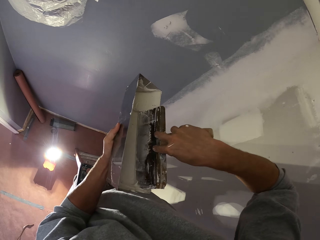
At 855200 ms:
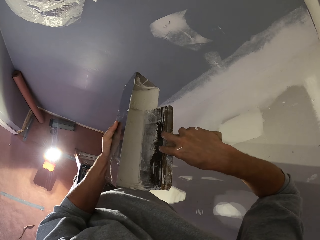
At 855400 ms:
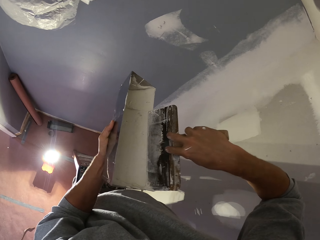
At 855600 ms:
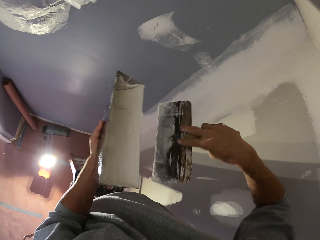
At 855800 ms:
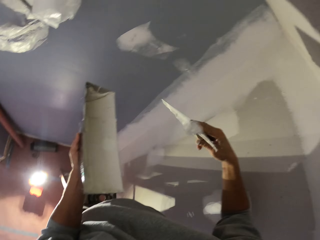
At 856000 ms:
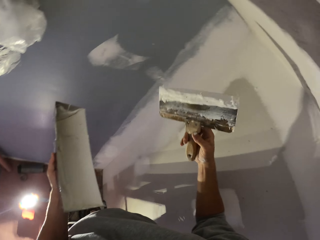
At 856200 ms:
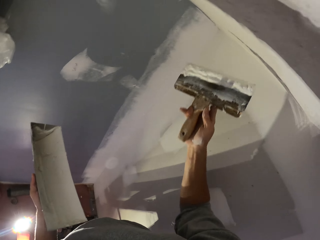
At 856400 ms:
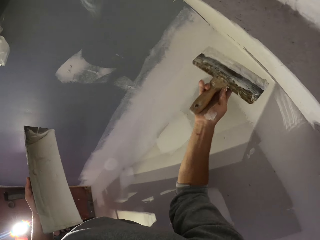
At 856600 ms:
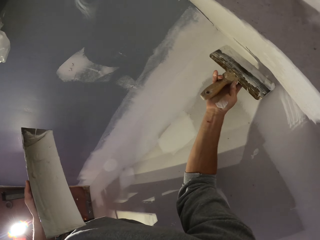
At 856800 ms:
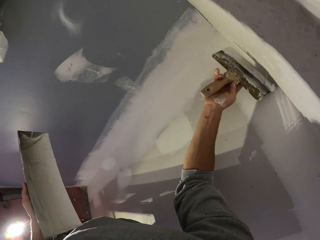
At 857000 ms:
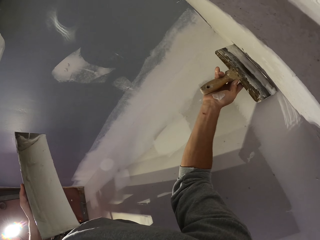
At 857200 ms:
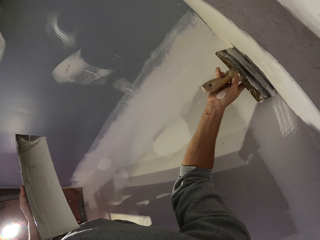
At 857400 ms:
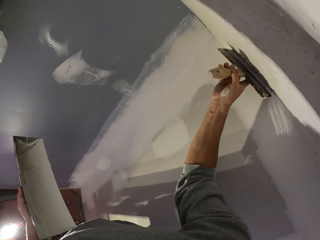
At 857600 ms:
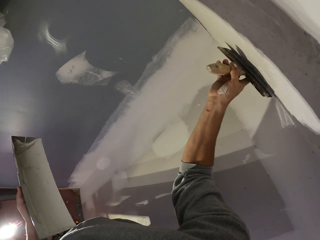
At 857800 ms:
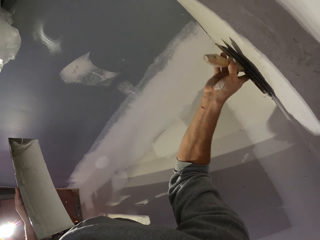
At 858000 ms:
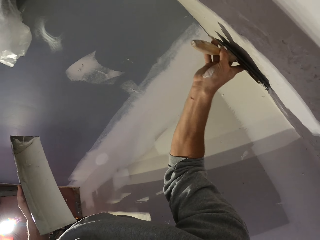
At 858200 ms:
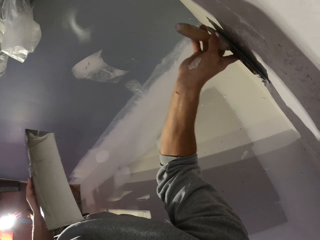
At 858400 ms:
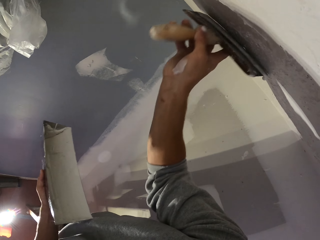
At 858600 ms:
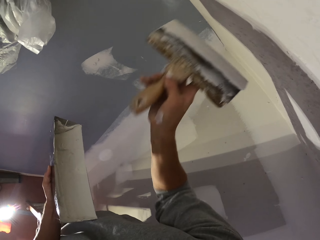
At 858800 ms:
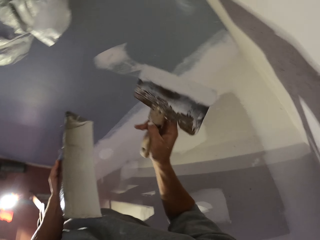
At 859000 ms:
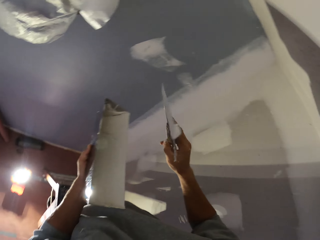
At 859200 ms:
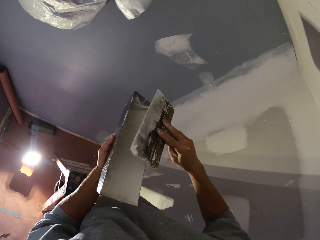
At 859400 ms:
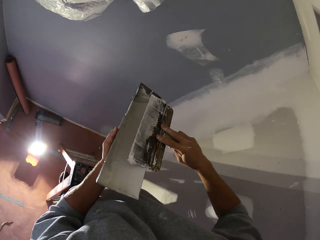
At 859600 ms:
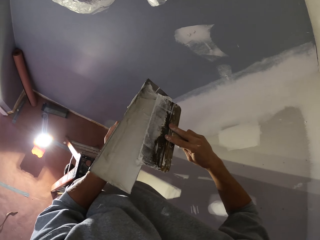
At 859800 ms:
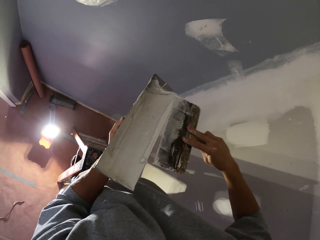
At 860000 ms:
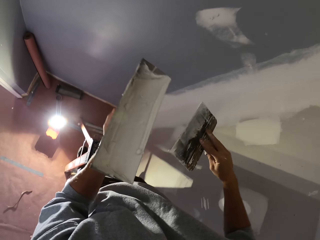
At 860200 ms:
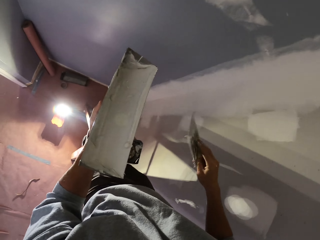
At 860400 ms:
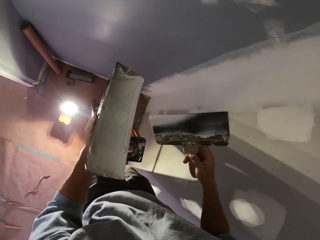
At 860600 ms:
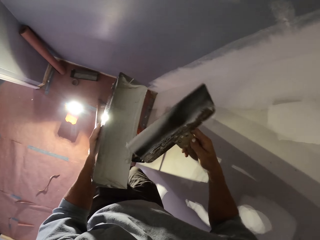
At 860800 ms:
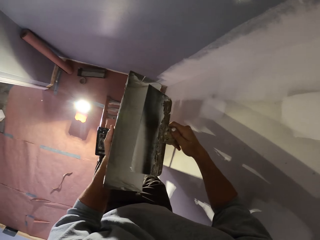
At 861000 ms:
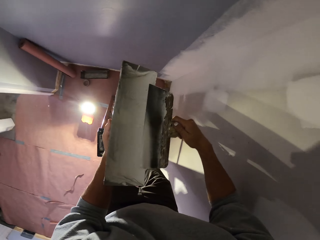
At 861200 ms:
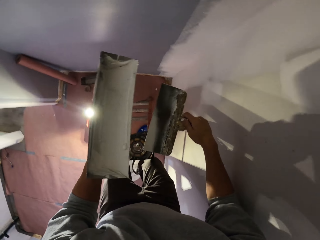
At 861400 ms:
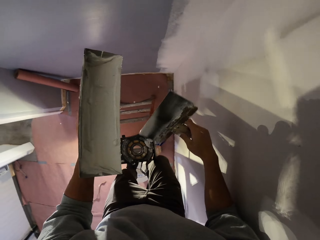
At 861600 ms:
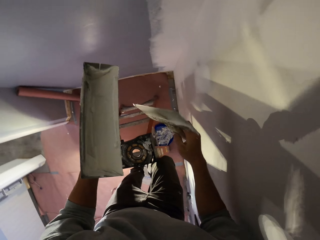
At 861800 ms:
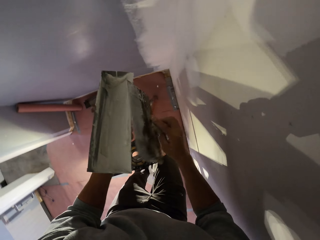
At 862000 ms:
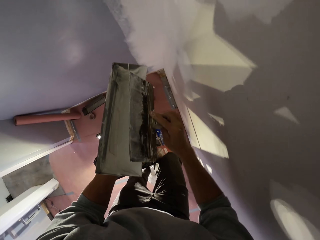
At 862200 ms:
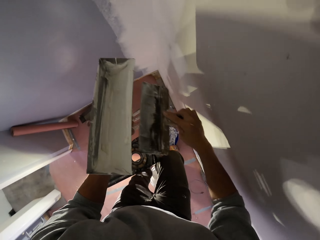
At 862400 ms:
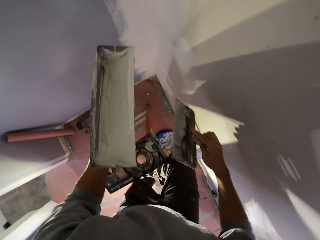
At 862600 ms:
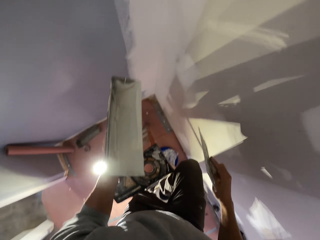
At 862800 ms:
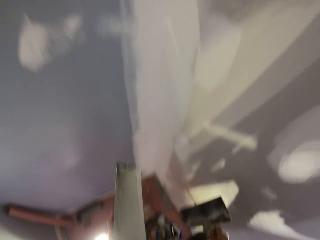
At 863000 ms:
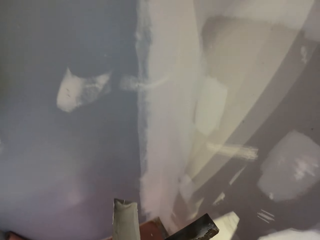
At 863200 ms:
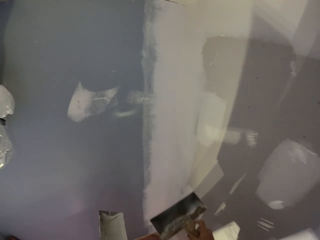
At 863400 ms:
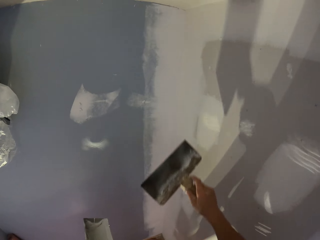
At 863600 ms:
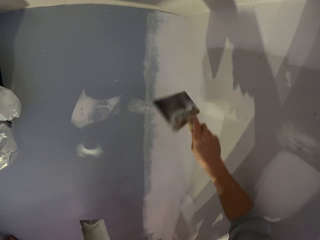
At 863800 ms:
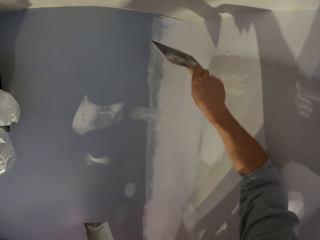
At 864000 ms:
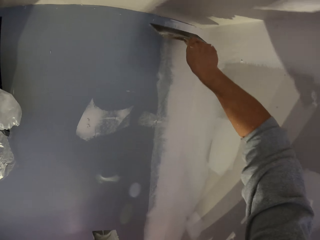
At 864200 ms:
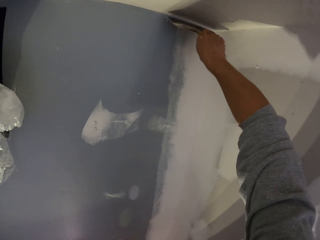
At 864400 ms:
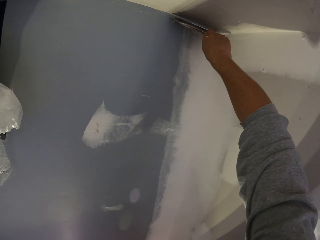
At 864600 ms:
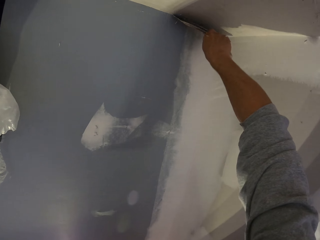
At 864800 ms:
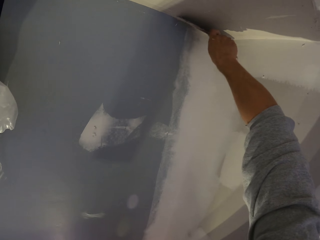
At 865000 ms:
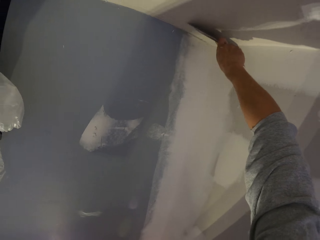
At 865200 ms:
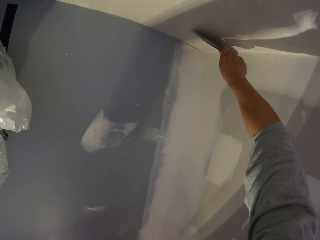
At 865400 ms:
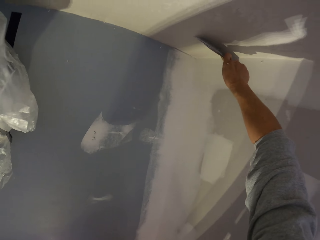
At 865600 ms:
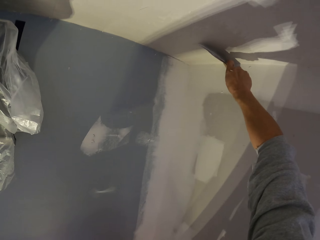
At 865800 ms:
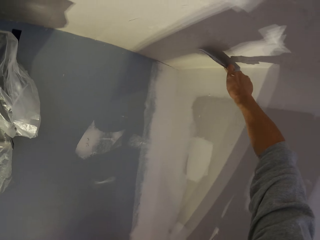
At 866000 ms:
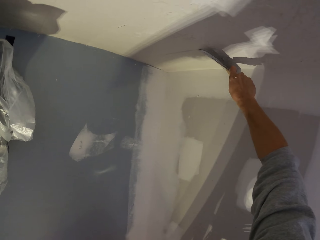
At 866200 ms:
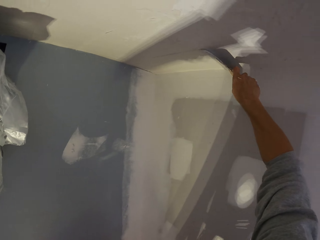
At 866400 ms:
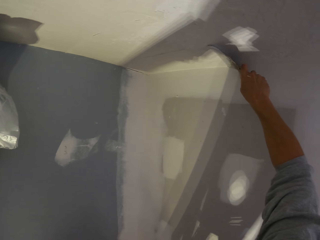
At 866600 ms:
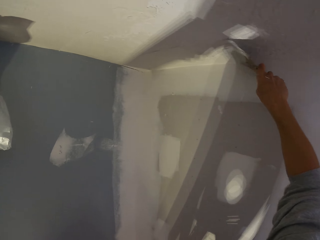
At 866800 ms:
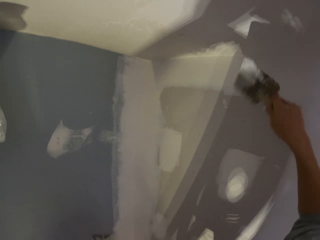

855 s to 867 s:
The camera wearer lifts his hand with the scraper. He dips a paint brush in the paint. He rubs the scraper on the filler can. He moves his hand with the scraper towards the wall. He paints the wall with the paint brush. He applies the filler on the wall. He stops applying the filler. He reduces paint from the paint brush. He moves his hand with the scraper towards the filler can. He rubs the scraper on the filler can. He paints the wall with the paint brush. He moves his hand with the scraper towards the wall. He applies the filler on the wall.

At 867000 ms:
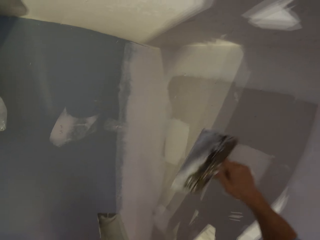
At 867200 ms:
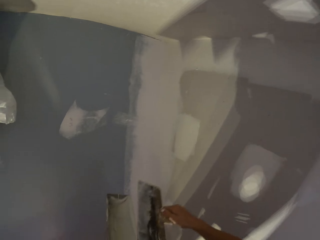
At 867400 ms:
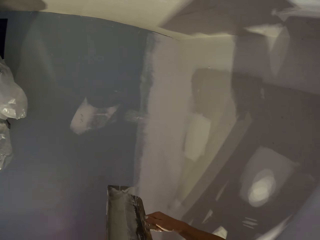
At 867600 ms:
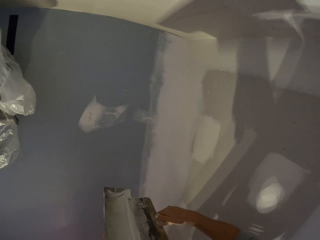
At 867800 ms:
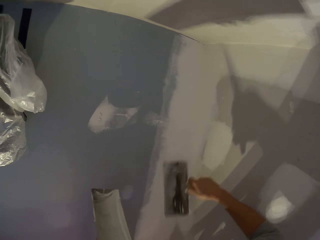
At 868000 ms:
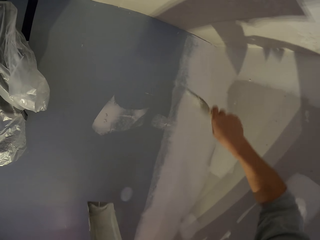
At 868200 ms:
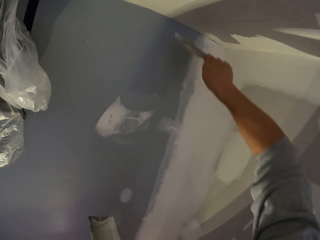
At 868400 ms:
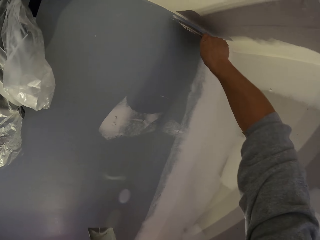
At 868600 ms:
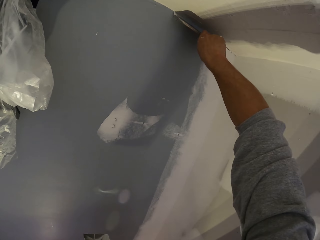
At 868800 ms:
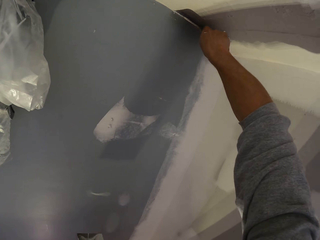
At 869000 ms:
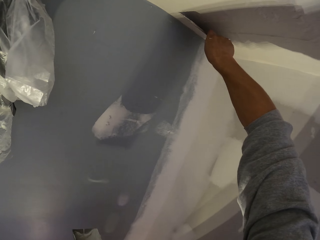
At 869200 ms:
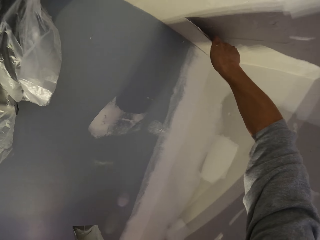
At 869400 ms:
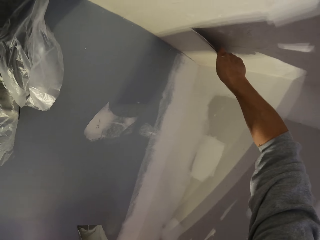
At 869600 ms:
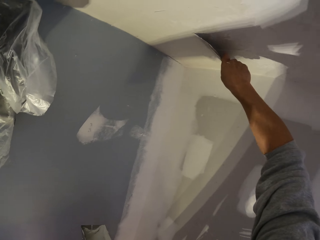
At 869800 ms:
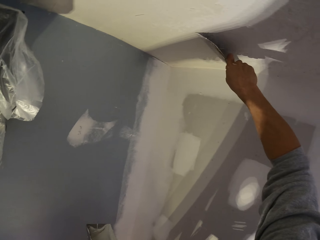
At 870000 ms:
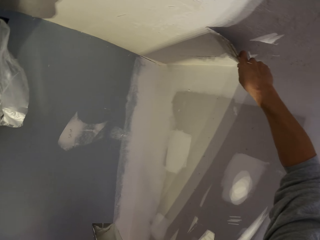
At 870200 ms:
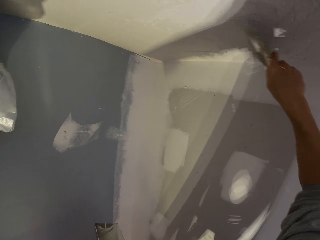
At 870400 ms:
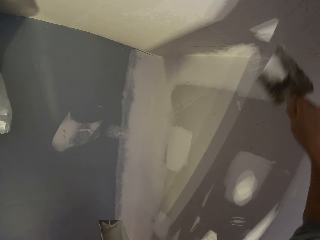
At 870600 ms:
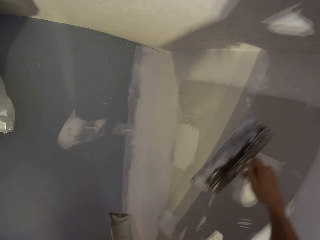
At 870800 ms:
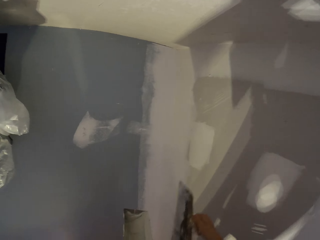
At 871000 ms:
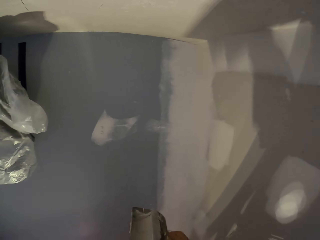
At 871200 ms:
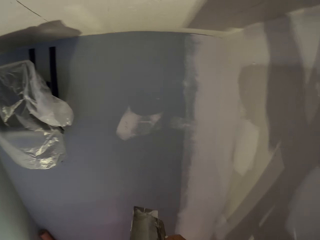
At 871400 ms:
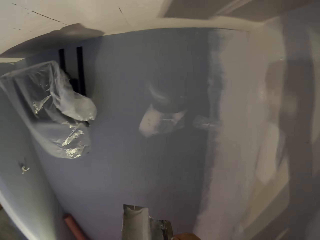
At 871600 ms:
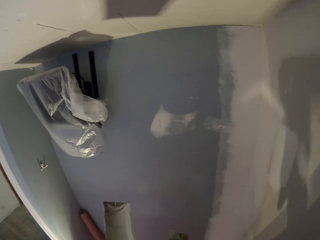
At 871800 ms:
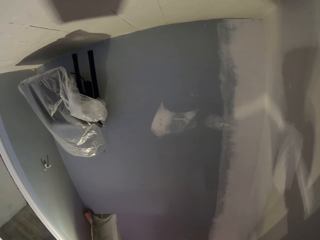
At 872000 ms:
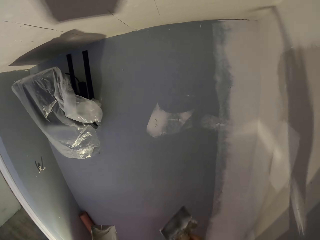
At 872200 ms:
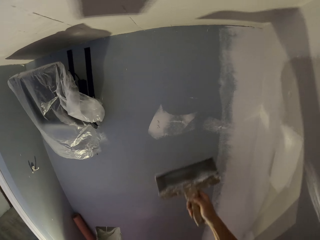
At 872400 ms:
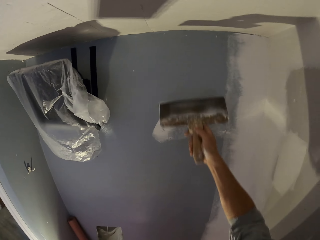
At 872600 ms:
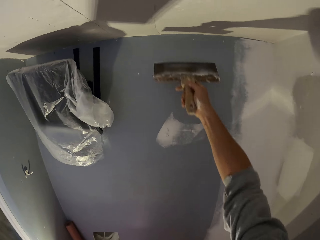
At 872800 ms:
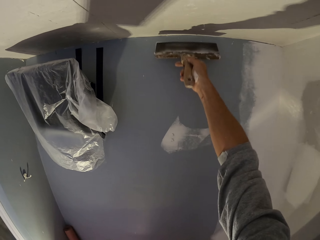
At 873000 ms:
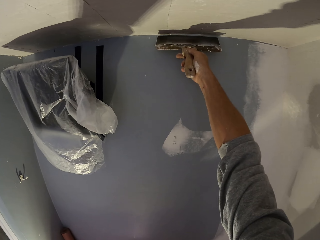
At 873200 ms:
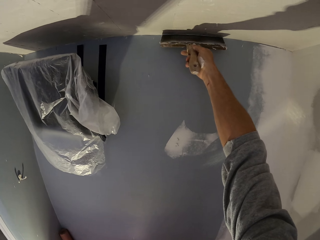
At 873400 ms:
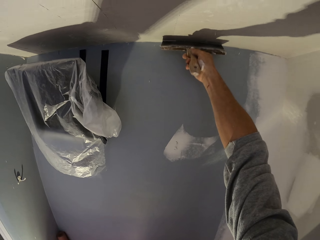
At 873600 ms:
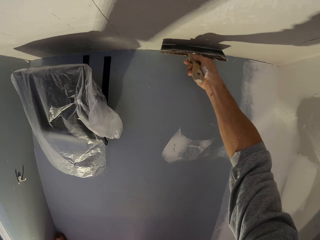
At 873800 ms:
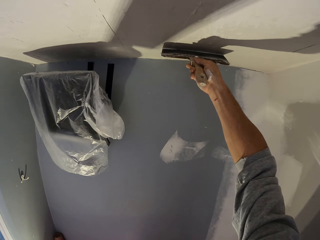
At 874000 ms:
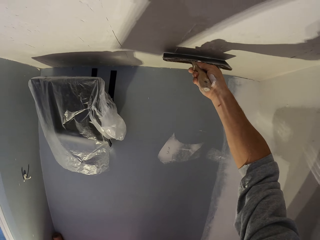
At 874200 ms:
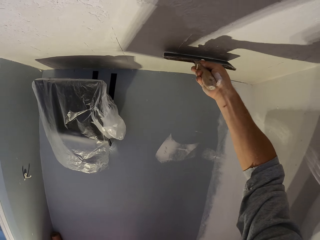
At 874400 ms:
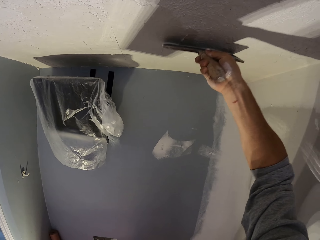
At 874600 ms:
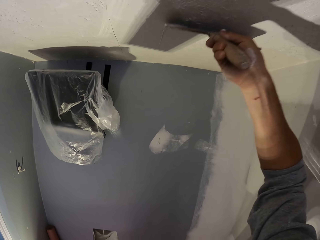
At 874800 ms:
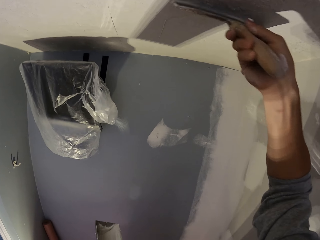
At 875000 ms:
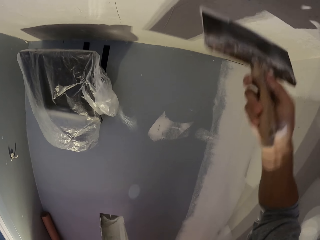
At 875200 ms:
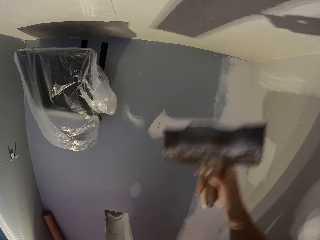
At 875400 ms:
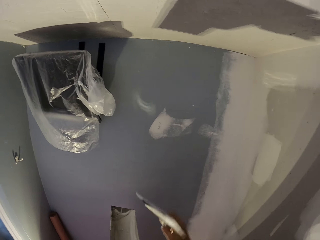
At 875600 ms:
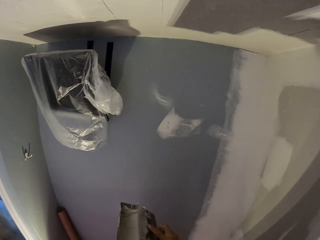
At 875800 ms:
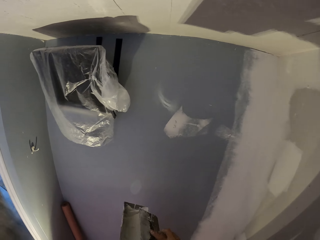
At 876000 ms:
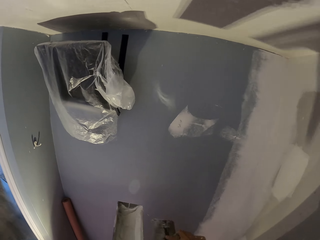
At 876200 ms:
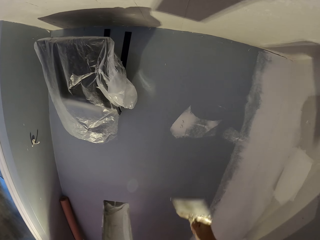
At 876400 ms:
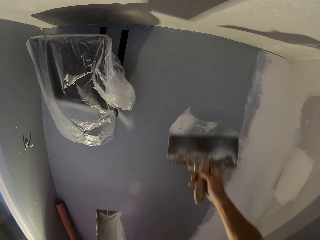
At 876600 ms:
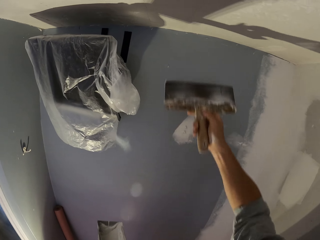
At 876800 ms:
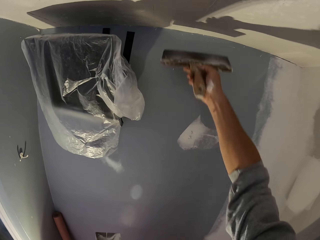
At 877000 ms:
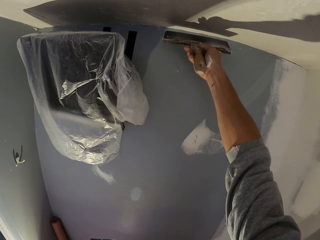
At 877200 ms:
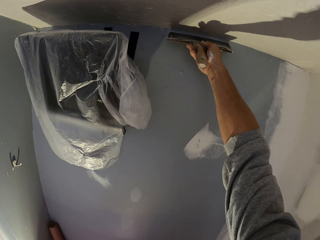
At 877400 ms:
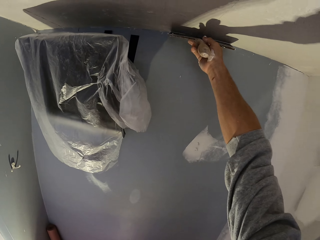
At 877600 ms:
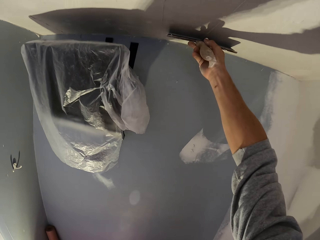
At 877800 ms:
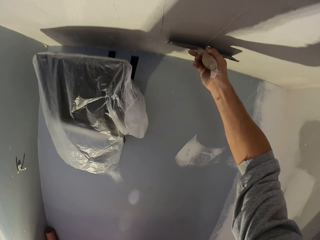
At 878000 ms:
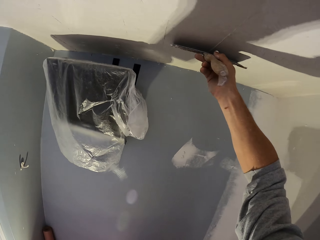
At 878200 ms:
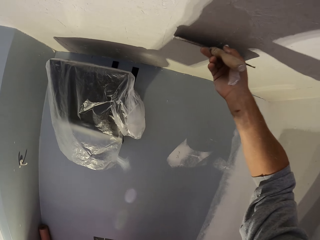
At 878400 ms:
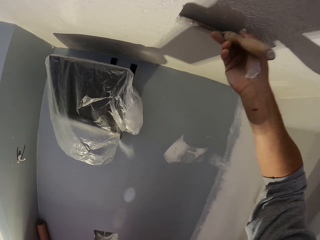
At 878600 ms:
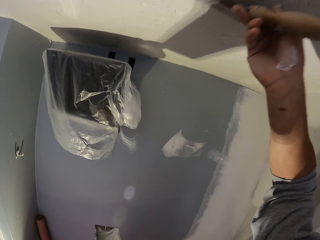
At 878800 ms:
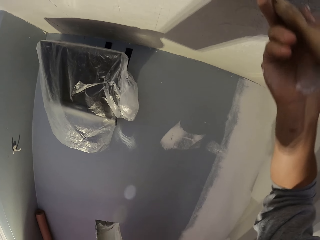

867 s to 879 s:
The camera wearer stops applying the filler. He moves his hand with the scraper towards the filler can. He rubs the scraper on the filler can. He moves his hand with the scraper towards the wall. He applies the filler on the wall. He stops applying the filler. He reduces paint from the paint brush. He paints the wall with the paint brush. He moves his hand with the scraper towards the filler can. He rubs the scraper on the filler can. He moves his hand with the scraper towards the wall. He applies the filler on the wall. He reduces paint from the paint brush. He stops applying the filler. He moves his hand with the scraper towards the filler can. He rubs the scraper on the filler can. He moves his hand with the scraper towards the wall. He paints the wall with the paint brush. He applies the filler on the wall.
